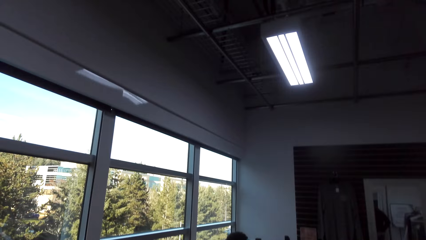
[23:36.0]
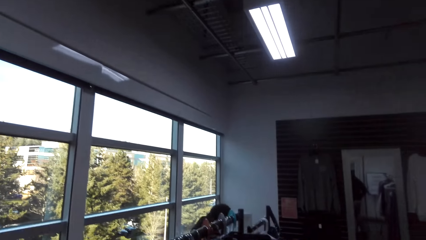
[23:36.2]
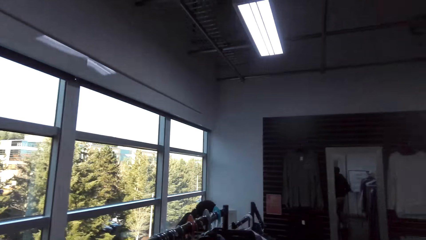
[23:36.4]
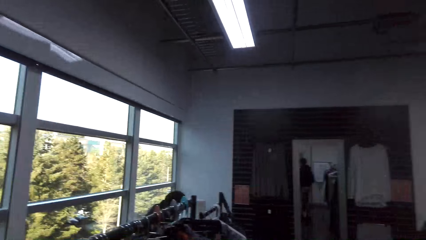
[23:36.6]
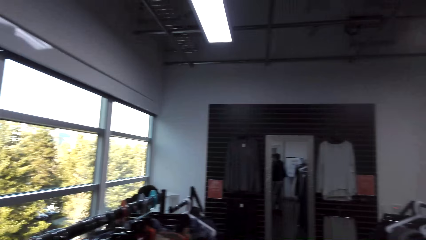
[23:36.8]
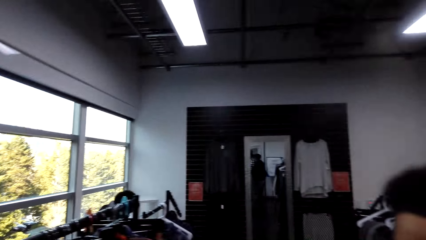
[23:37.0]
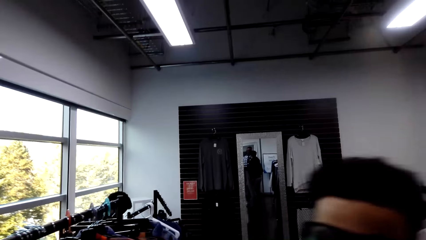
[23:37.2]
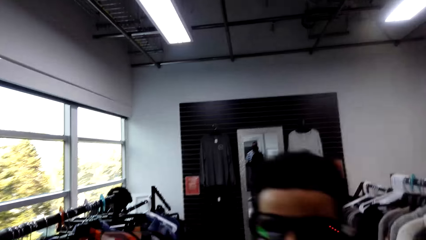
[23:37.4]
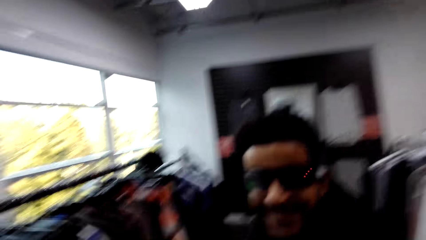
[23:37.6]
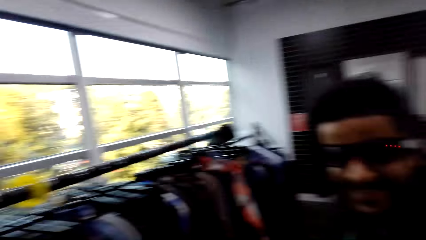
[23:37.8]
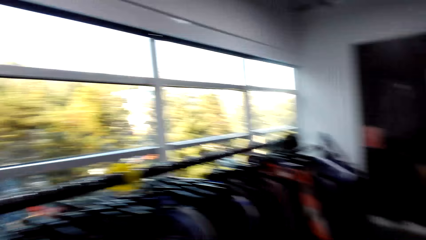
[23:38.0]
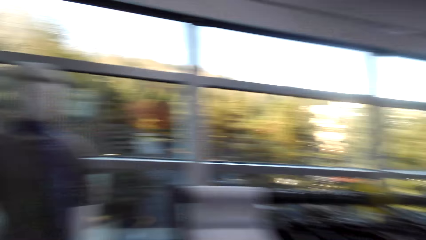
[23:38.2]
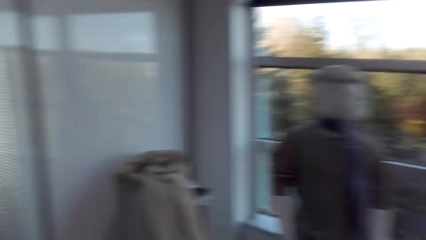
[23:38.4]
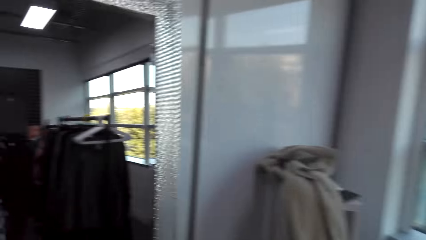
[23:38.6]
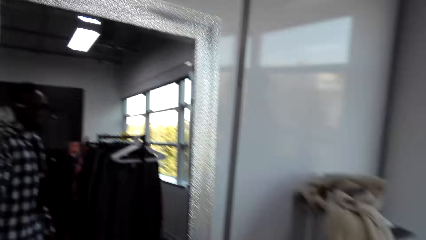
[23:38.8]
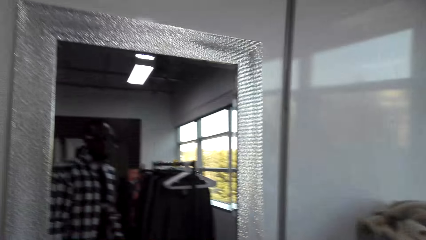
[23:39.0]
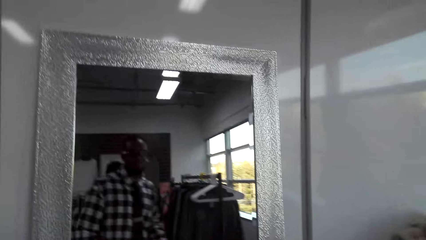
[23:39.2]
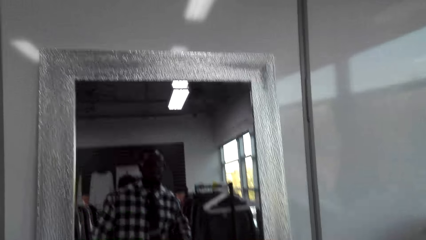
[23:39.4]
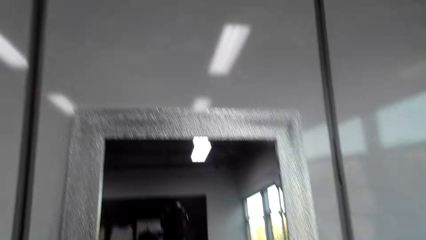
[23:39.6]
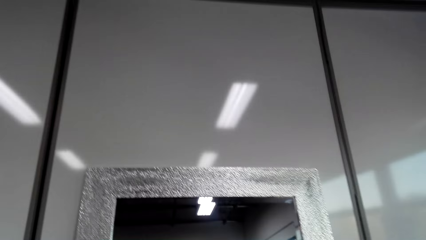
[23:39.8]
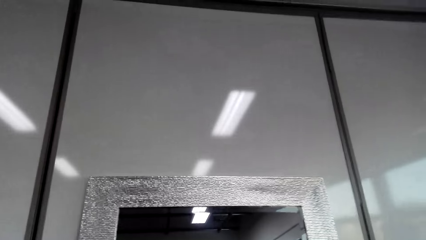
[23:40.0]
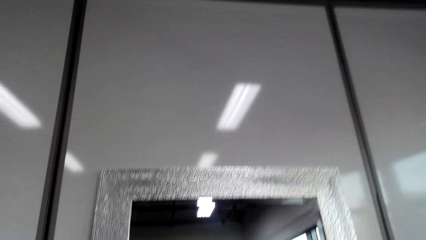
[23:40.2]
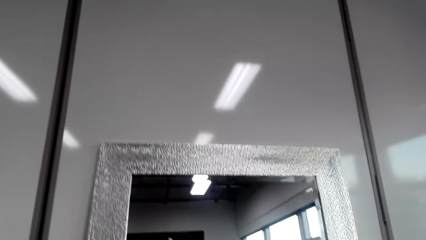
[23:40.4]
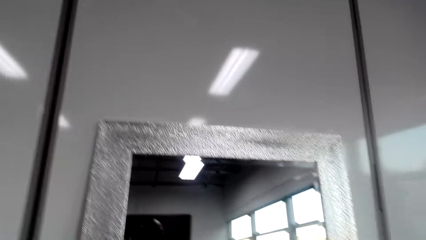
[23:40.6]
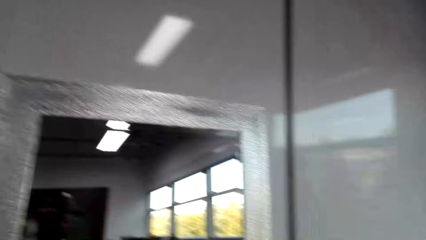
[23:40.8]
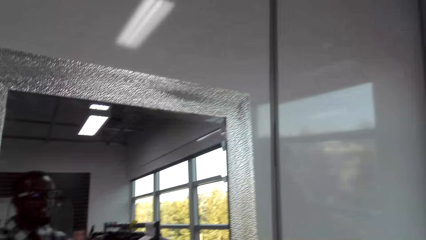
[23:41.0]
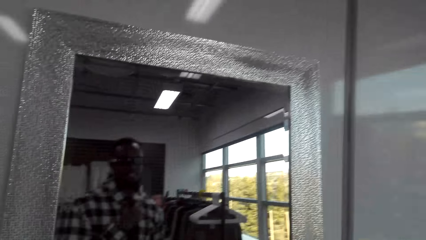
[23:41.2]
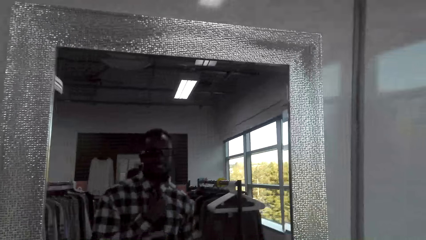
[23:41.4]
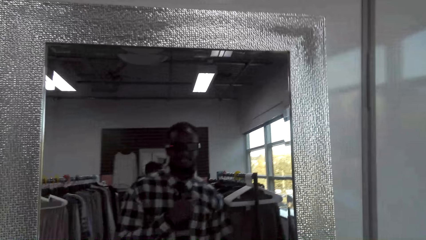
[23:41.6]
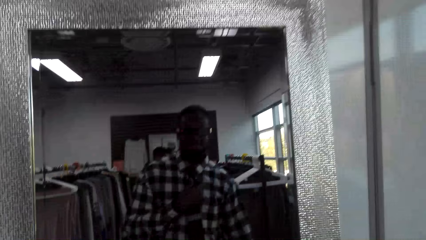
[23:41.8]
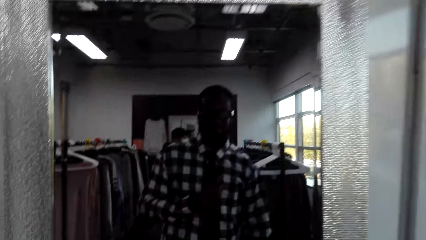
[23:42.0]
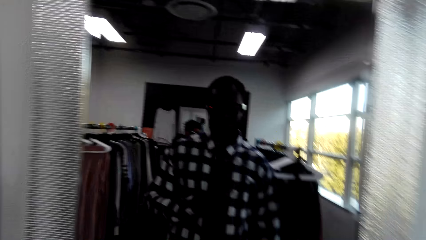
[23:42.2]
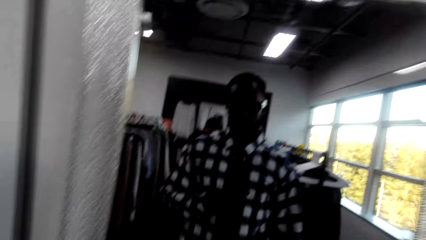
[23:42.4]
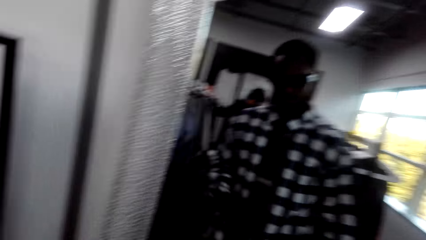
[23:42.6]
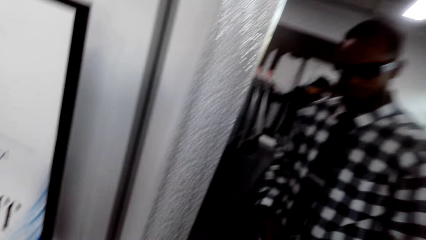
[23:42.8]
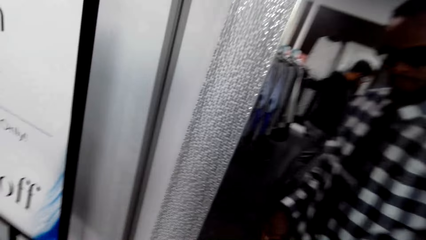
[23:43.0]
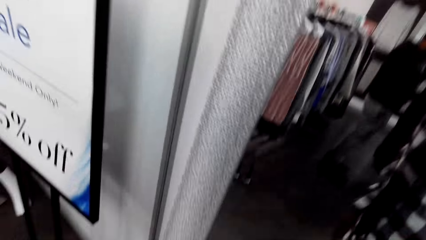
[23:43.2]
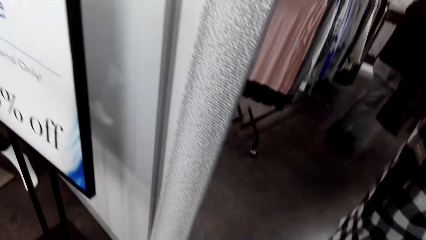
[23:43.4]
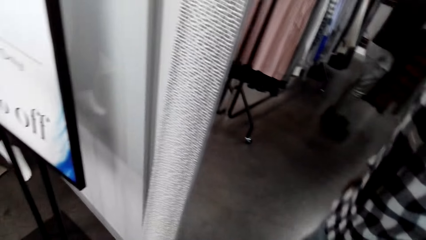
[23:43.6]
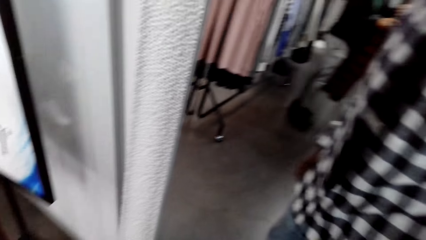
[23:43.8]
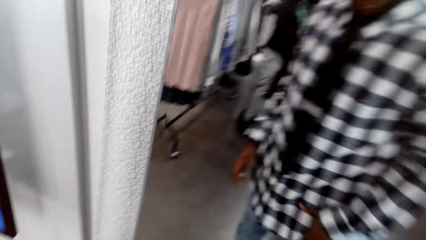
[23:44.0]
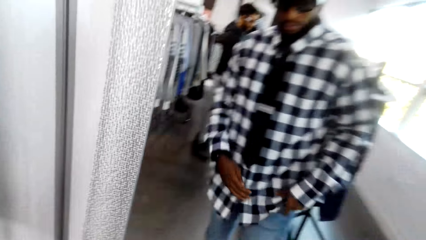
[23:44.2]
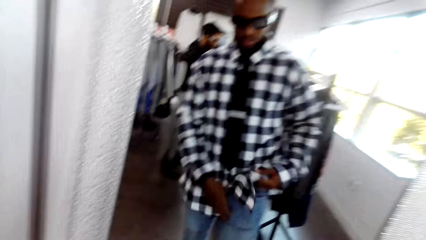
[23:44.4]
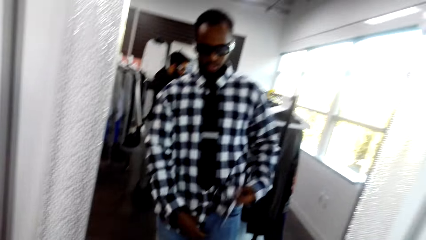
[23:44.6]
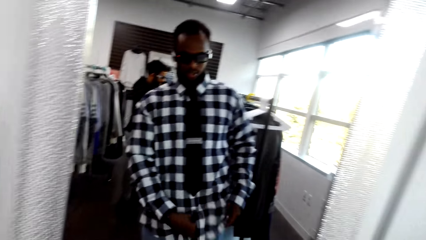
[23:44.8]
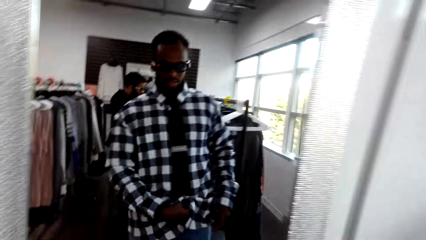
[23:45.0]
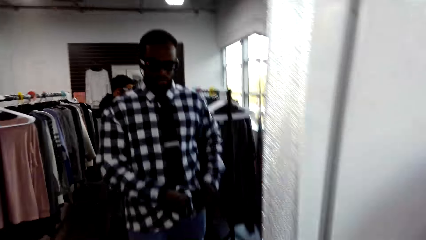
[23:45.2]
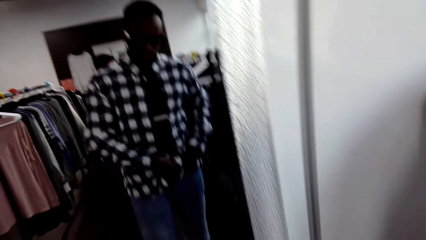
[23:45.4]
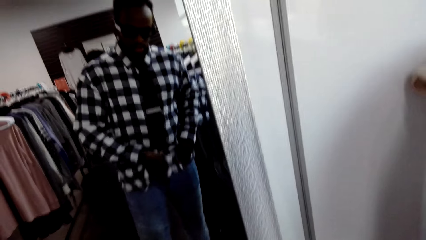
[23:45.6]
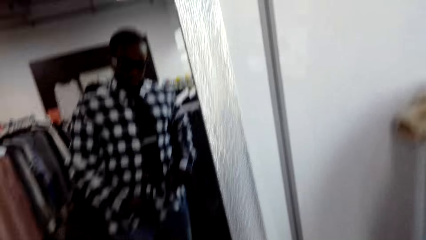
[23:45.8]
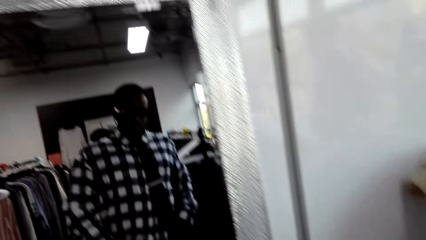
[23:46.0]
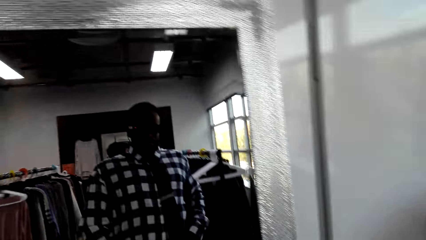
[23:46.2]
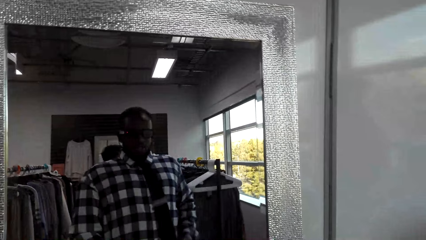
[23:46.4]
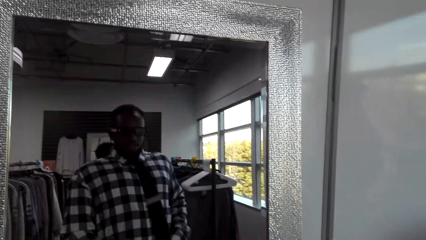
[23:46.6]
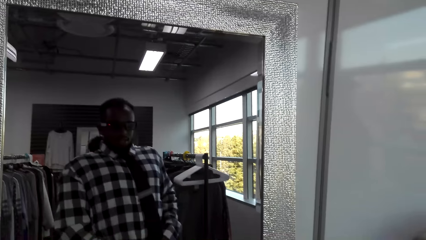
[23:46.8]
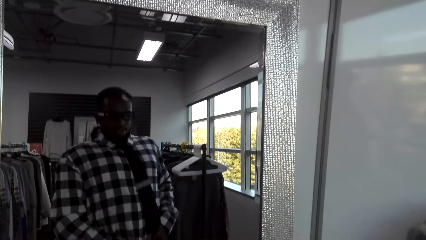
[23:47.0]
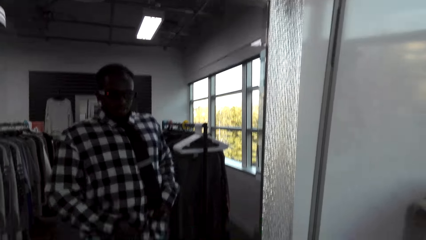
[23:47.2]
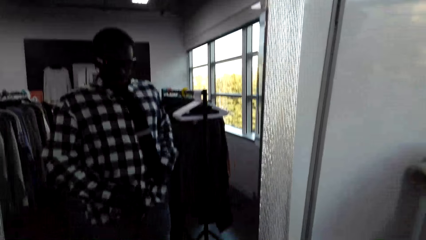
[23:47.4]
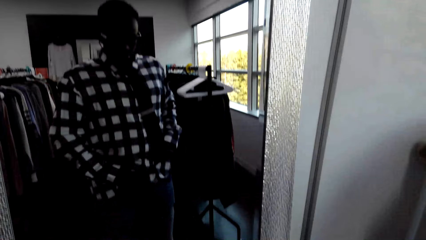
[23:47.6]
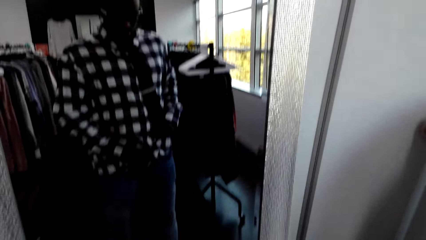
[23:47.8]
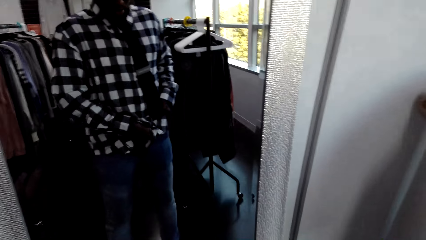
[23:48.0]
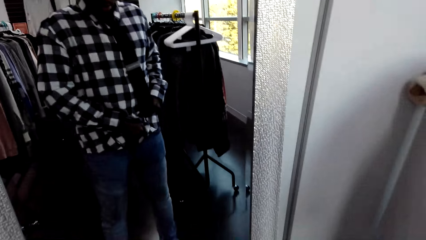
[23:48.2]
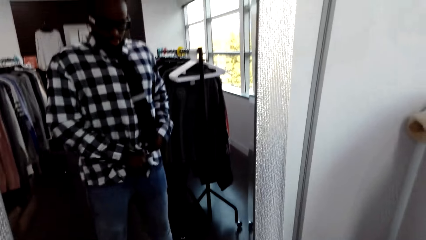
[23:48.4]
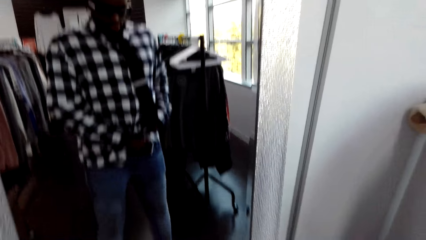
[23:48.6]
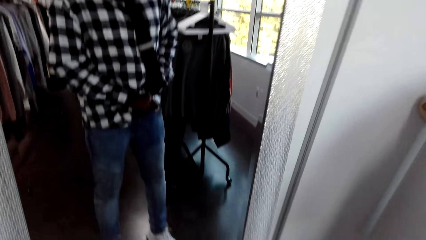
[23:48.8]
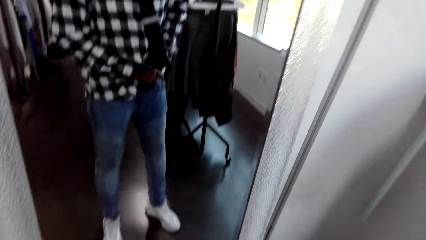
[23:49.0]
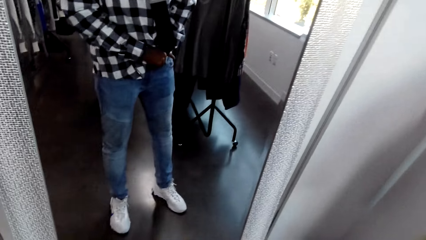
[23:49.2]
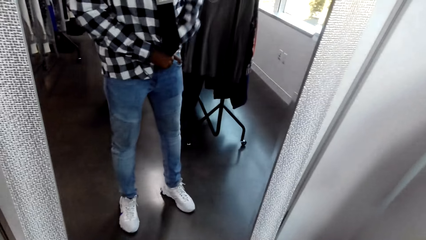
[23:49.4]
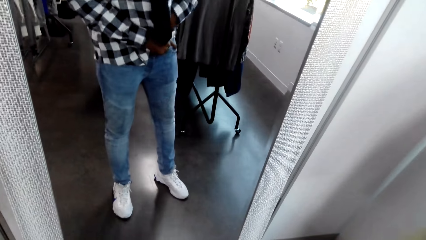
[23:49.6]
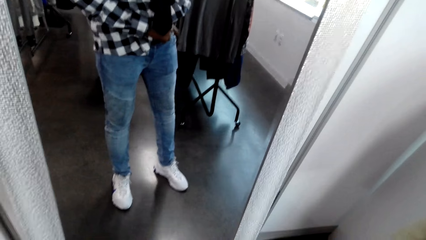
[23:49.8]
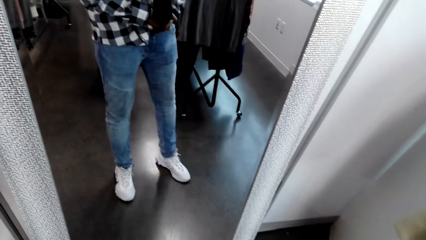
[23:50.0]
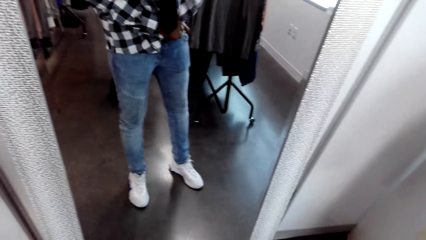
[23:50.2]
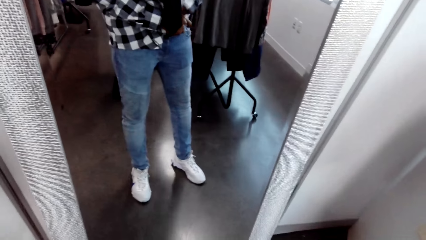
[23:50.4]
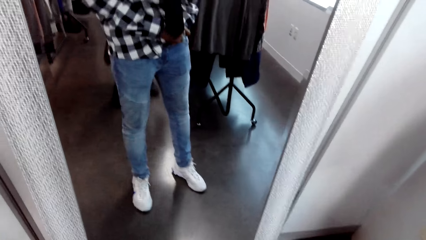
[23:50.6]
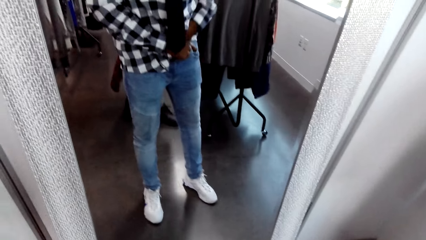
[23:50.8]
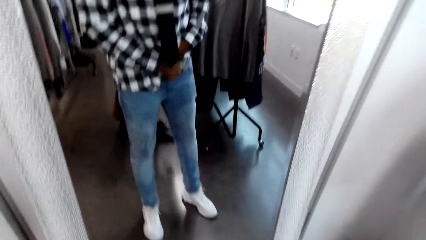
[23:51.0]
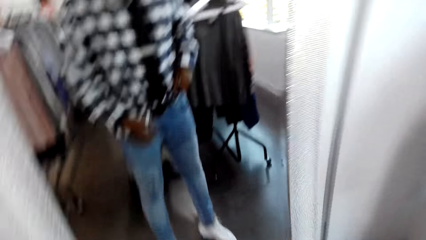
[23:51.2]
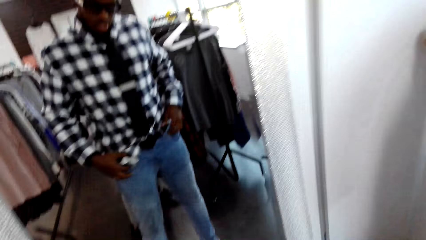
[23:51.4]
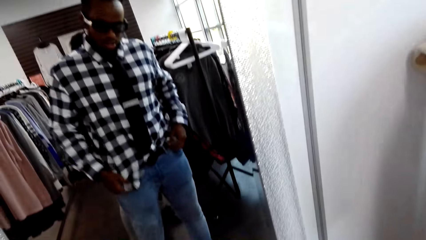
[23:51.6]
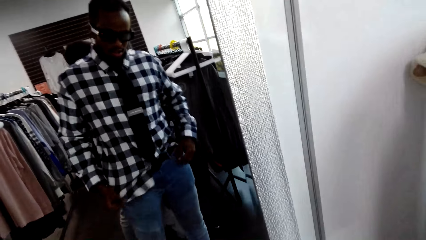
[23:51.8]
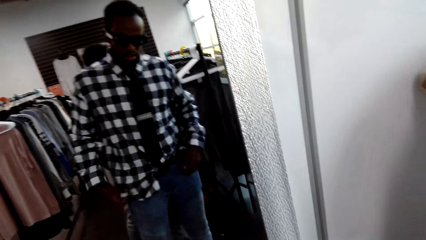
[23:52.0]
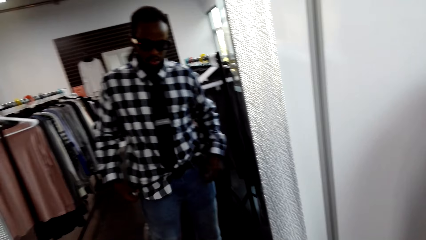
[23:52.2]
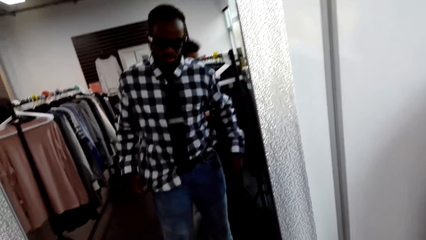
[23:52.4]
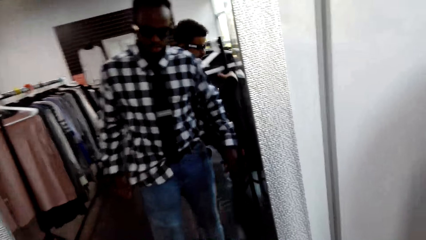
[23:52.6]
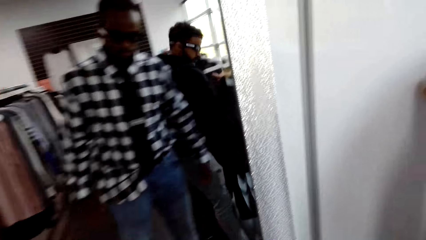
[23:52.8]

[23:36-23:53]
The camera wearer turns around the shop. They converse with a man. They look around the shop. They look at the mirror. They tuck in the shirt.
